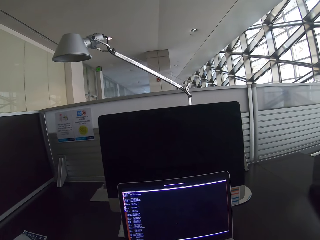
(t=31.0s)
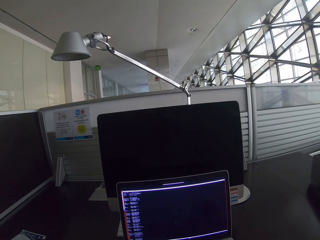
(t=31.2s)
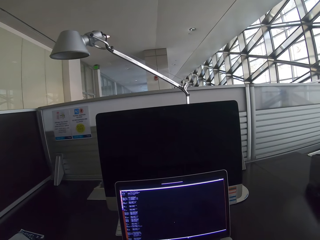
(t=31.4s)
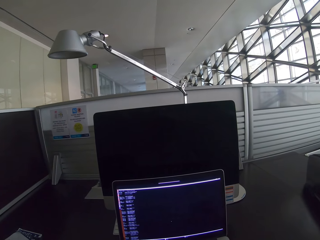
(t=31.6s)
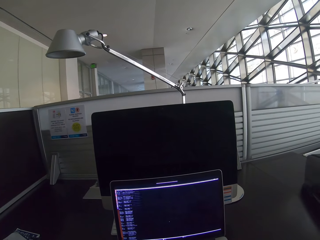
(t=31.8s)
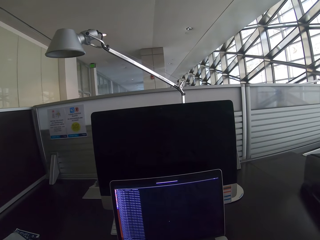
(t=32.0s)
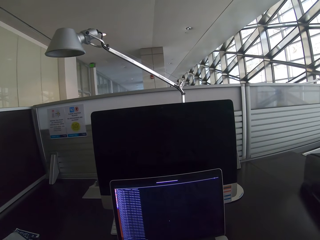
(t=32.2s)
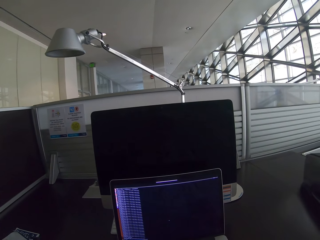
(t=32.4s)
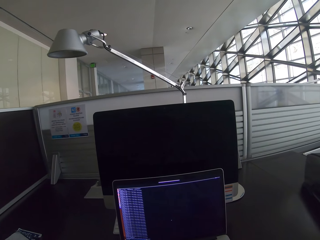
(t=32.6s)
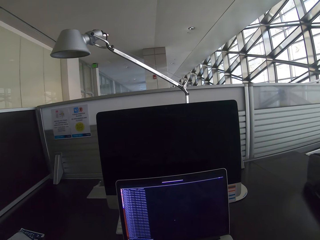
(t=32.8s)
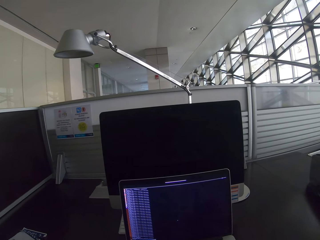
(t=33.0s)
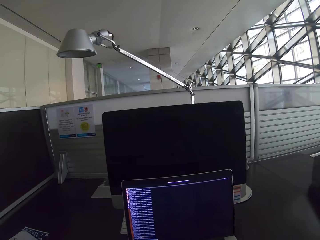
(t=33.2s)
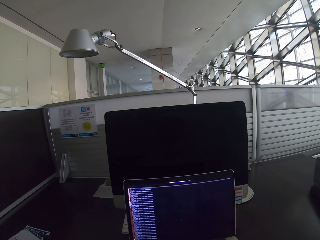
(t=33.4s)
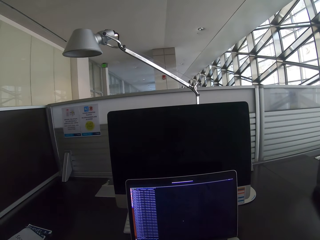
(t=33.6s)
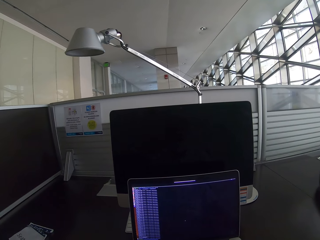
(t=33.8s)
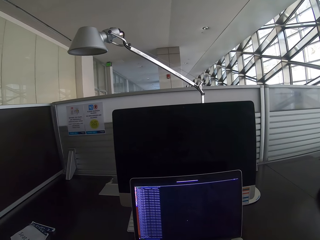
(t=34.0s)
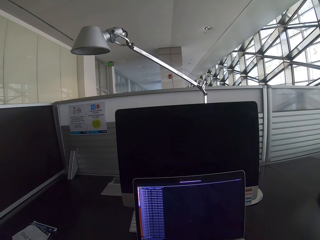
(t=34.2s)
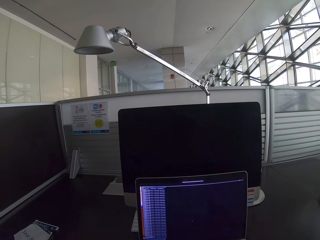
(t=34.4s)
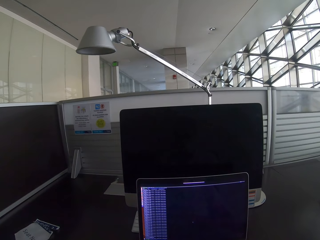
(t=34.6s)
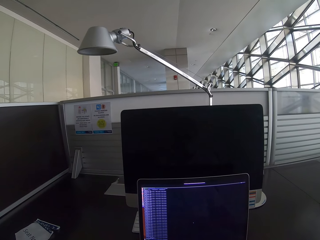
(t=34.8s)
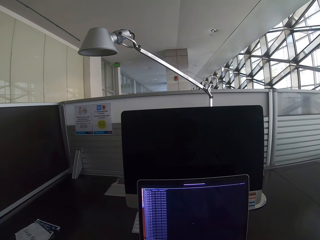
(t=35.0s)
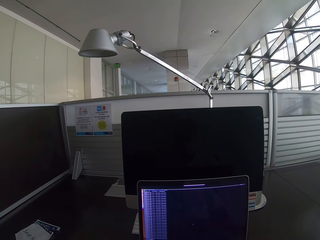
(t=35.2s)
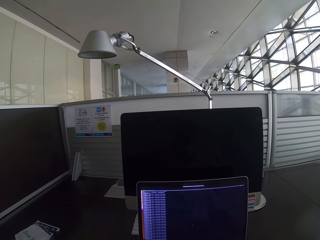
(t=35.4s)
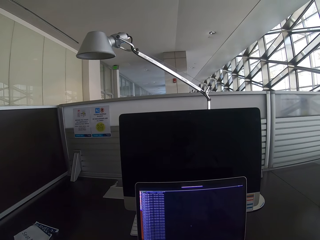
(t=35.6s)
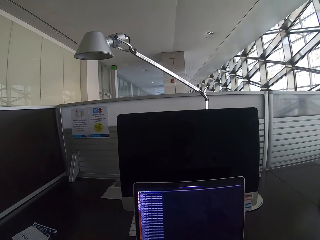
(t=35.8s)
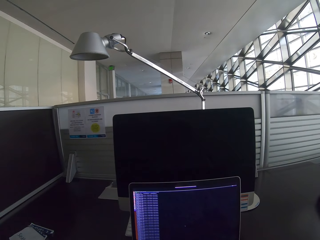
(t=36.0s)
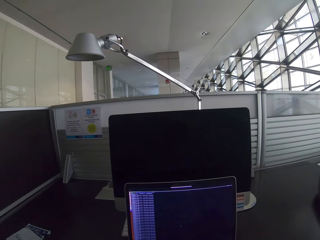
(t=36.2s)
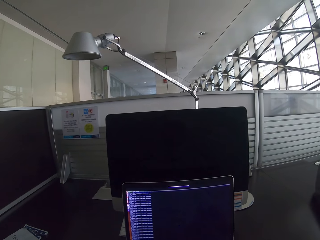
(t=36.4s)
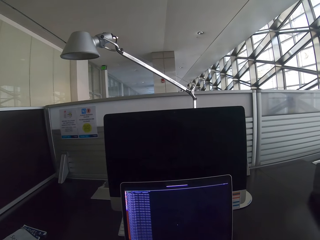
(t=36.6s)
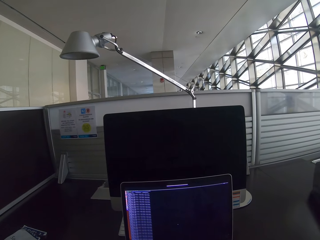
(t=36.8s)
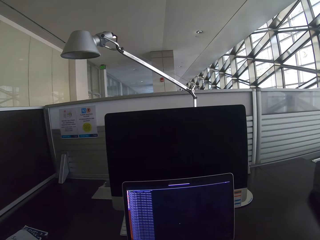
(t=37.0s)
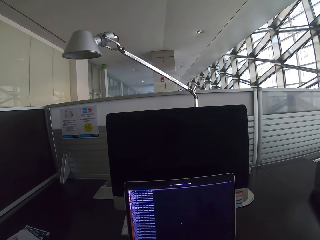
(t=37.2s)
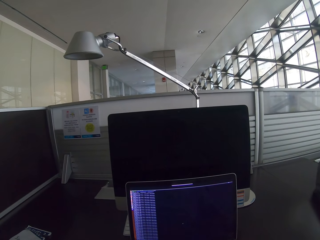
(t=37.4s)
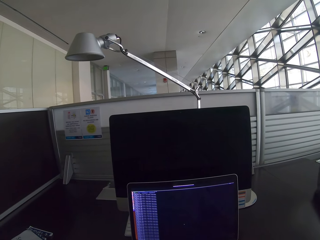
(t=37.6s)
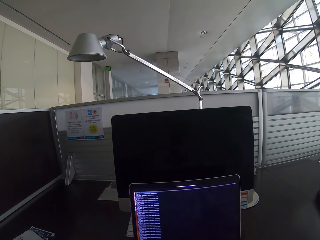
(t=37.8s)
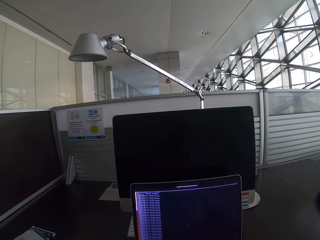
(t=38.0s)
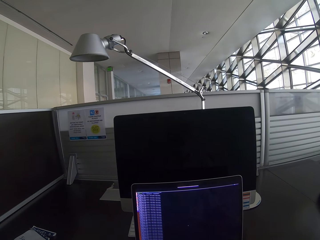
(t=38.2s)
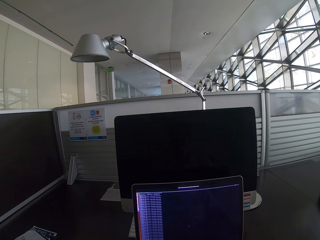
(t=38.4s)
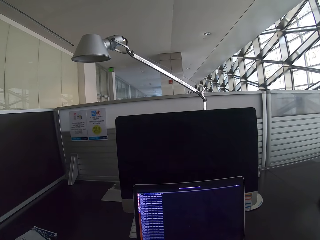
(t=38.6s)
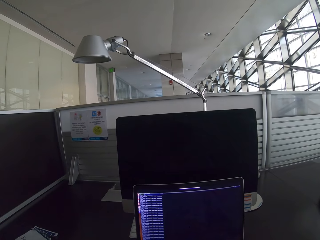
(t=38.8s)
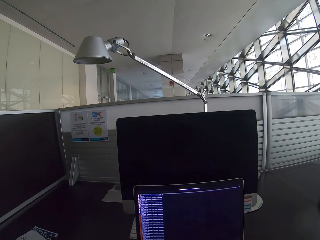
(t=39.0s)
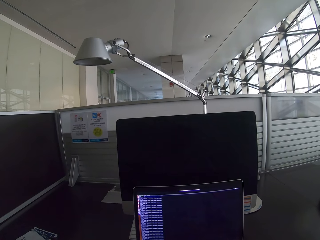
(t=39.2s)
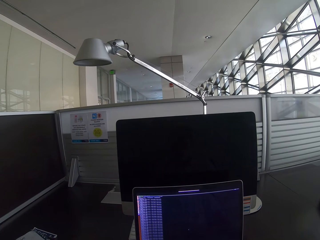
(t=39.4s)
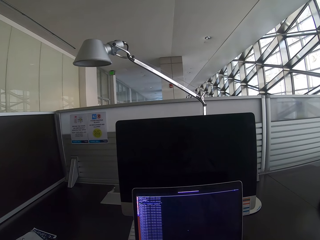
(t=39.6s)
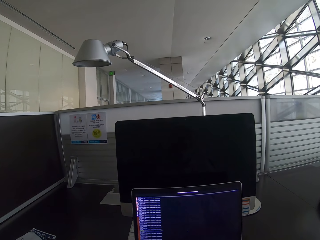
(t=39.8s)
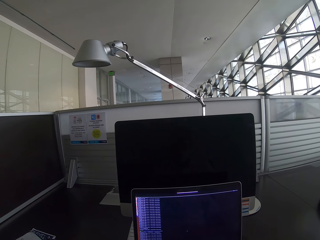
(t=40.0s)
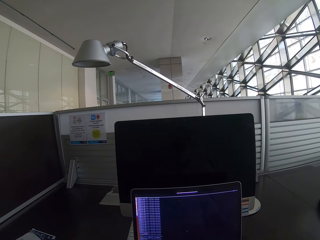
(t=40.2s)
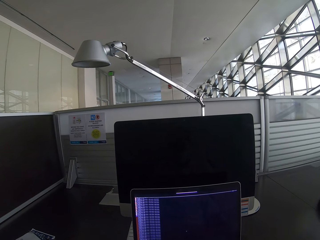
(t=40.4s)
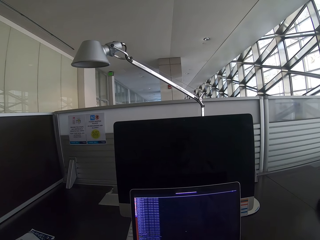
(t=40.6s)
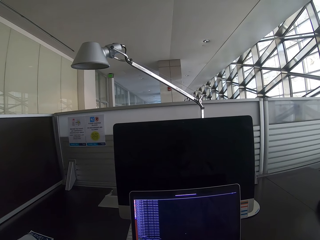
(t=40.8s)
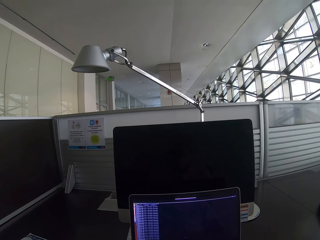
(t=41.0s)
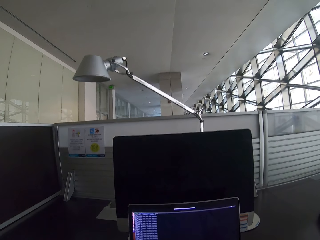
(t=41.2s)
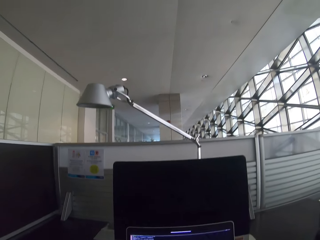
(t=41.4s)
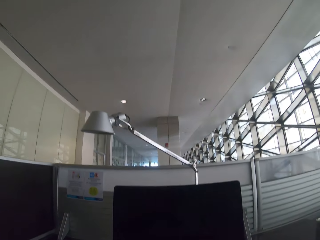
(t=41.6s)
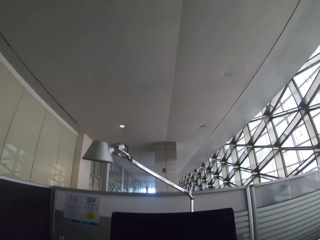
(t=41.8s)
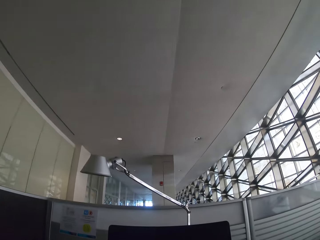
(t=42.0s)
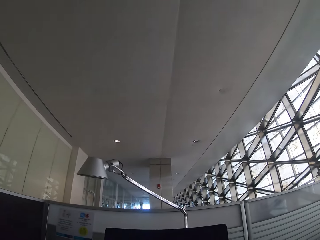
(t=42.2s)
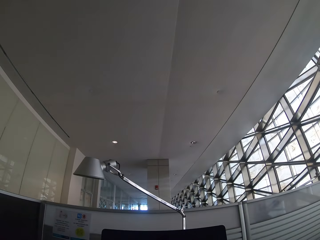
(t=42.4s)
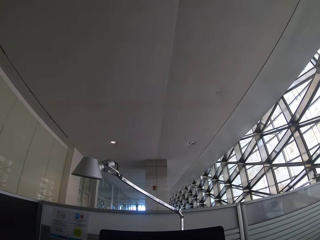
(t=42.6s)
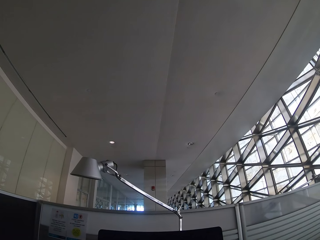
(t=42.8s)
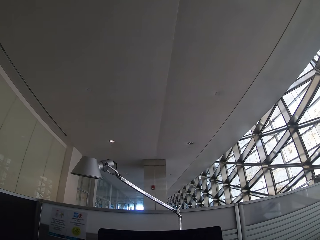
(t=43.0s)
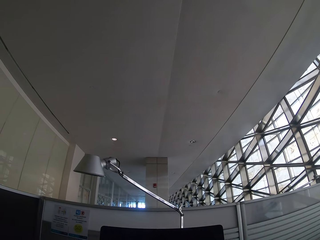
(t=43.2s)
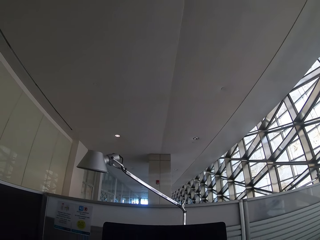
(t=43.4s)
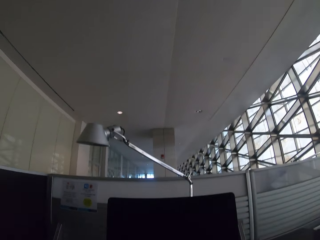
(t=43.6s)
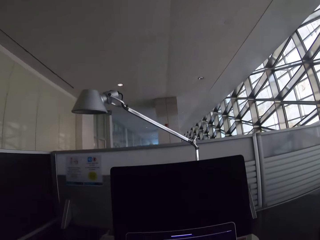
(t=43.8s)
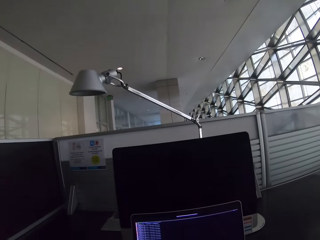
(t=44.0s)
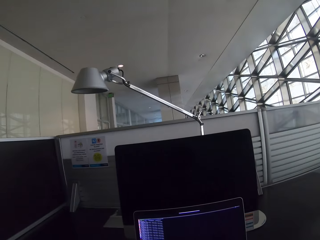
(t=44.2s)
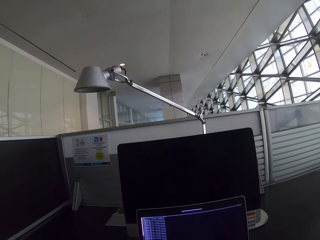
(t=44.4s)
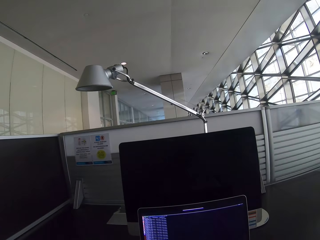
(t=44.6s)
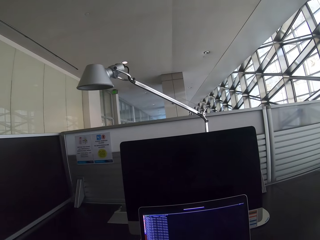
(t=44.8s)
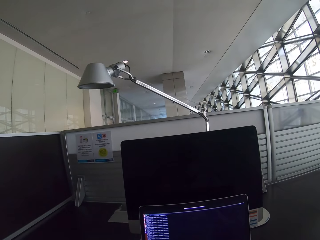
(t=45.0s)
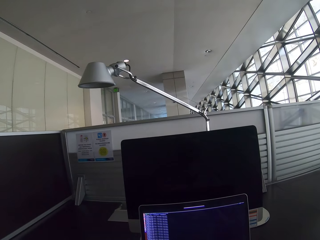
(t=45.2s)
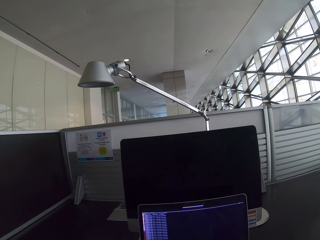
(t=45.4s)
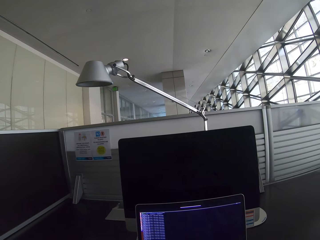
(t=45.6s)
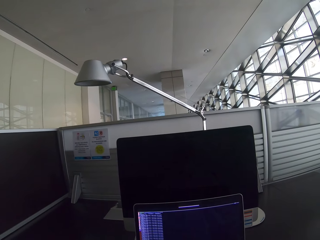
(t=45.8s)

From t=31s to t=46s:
The camera wearer scrolls a laptop. They look at the ceiling. They look at the laptop.

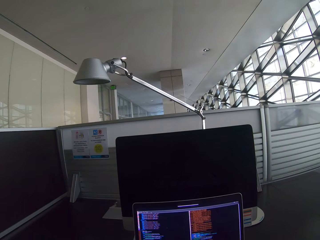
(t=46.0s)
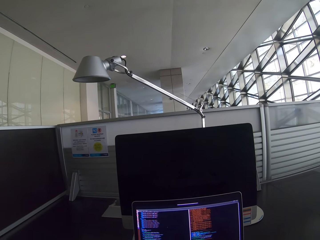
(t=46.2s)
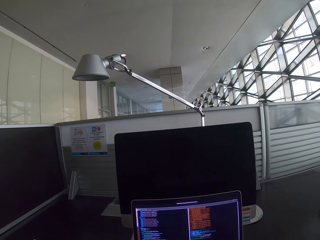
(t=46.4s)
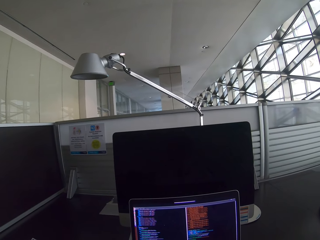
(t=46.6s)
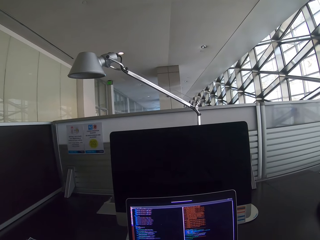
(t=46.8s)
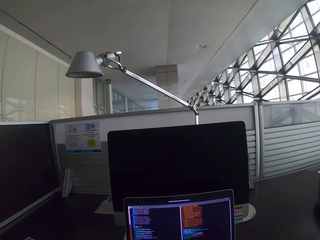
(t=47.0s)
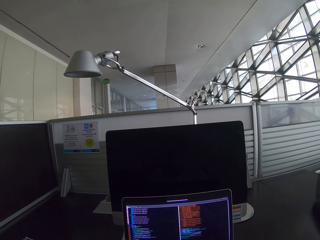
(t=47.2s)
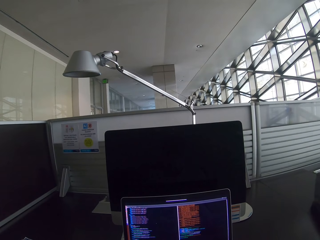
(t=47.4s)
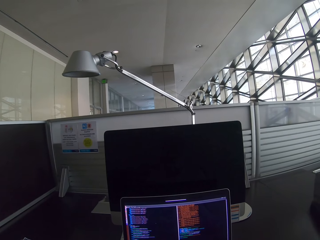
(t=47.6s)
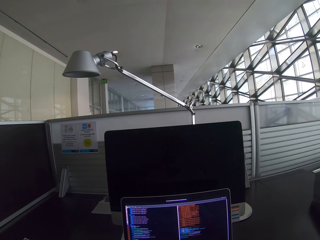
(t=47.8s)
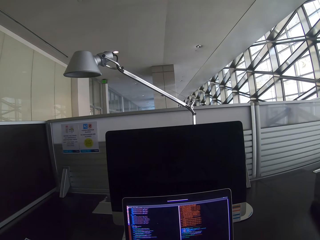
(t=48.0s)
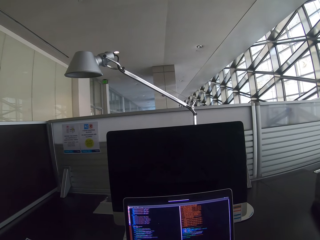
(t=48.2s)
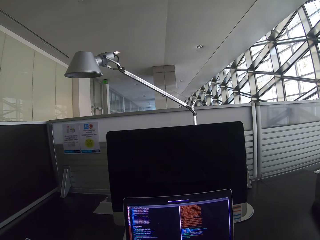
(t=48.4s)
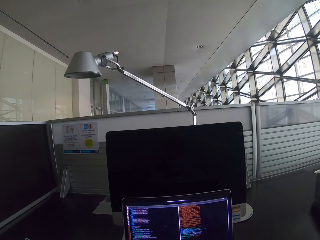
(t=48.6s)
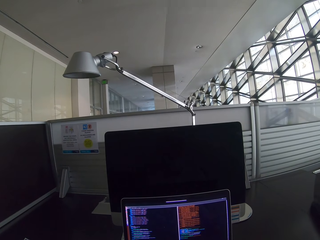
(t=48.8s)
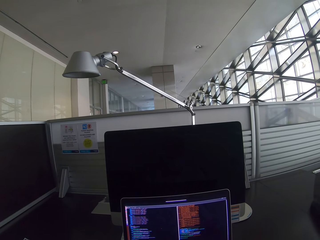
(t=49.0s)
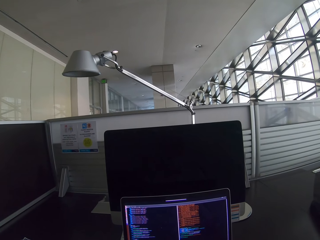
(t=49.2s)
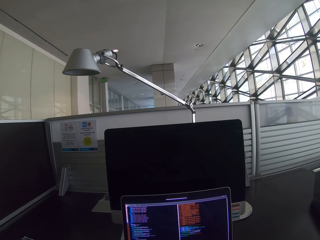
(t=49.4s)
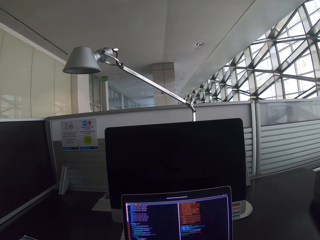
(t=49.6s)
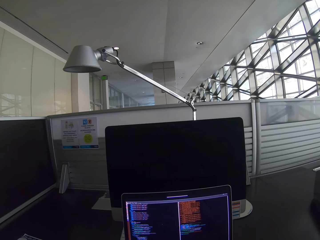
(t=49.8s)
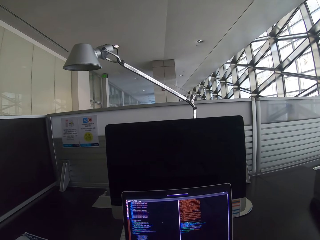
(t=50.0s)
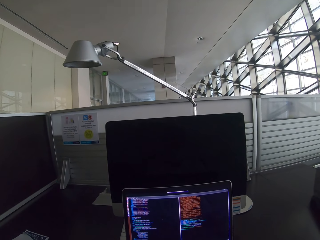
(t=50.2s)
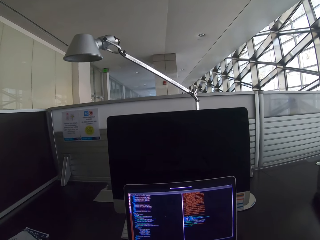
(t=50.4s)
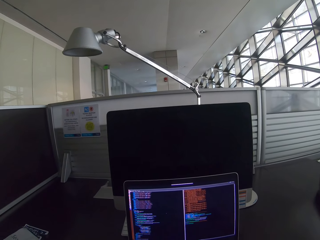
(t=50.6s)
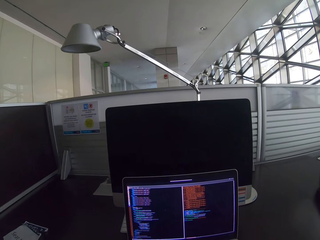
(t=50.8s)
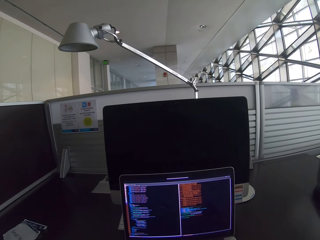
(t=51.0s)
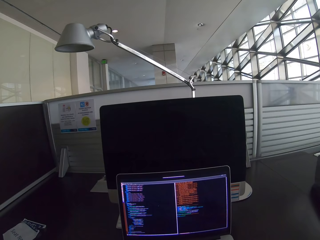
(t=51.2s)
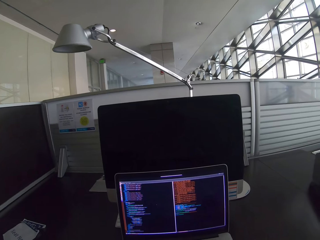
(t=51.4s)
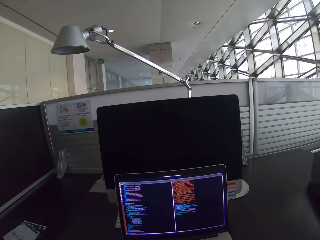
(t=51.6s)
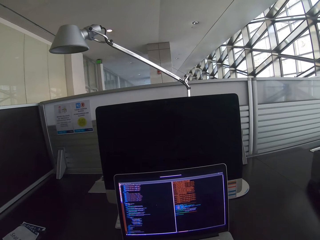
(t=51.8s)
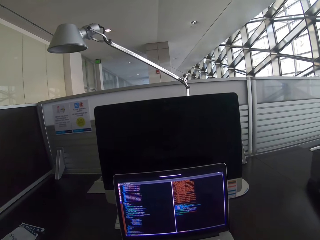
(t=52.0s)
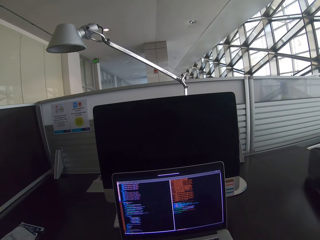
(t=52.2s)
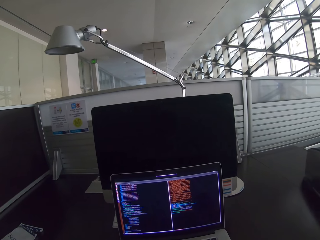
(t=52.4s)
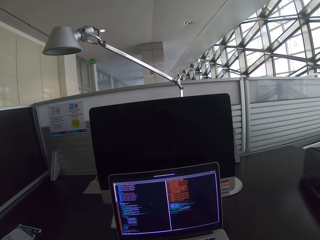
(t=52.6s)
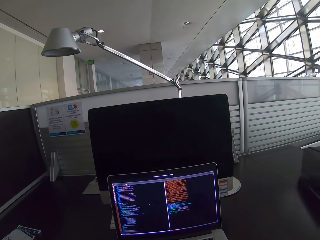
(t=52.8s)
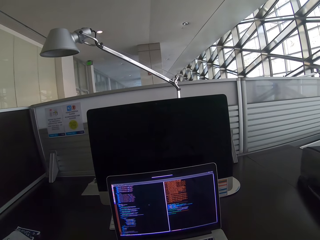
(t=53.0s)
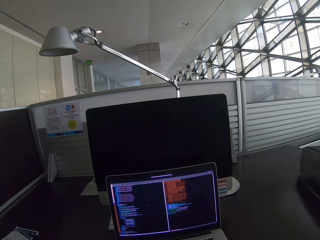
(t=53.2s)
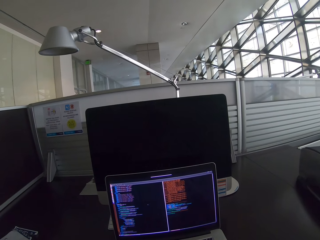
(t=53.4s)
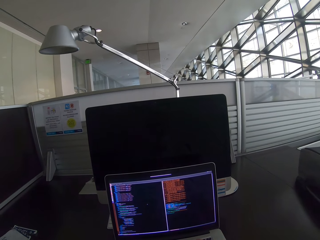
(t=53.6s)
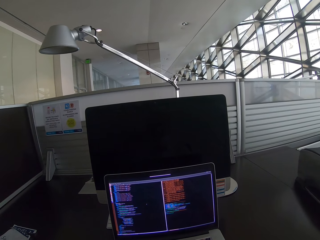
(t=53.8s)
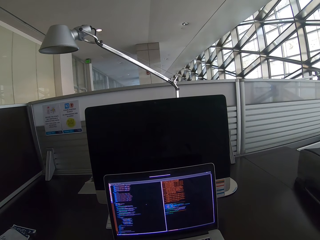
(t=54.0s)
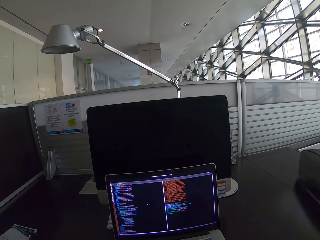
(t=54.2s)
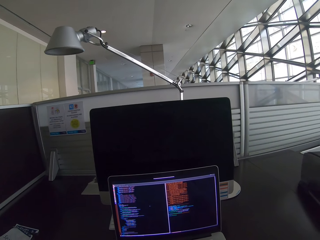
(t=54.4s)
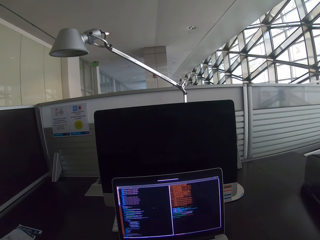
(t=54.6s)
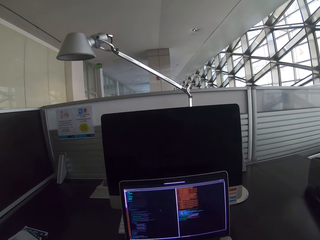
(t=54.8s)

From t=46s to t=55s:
The camera wearer stares at the laptop.
